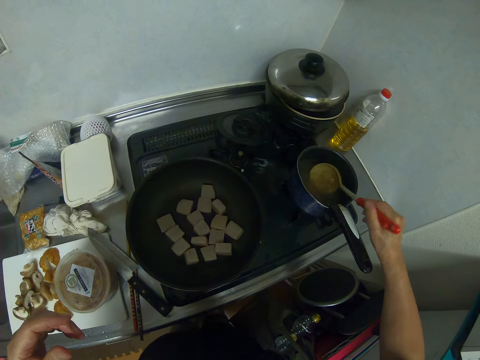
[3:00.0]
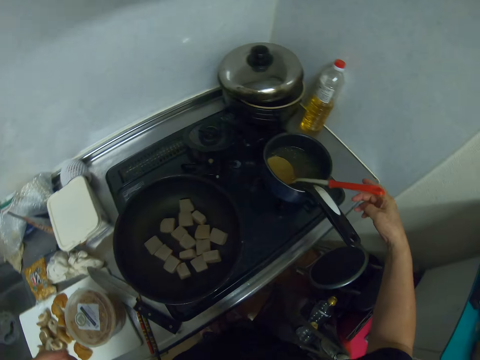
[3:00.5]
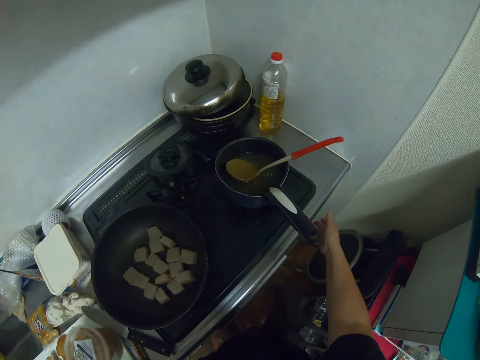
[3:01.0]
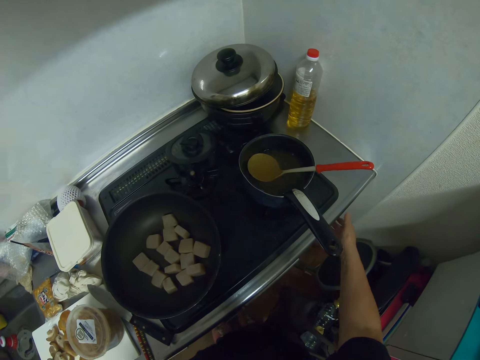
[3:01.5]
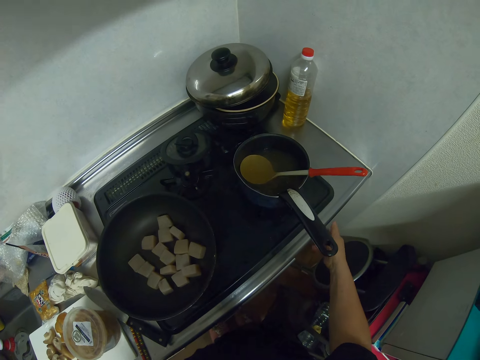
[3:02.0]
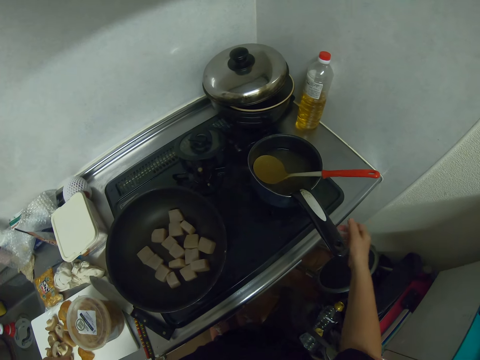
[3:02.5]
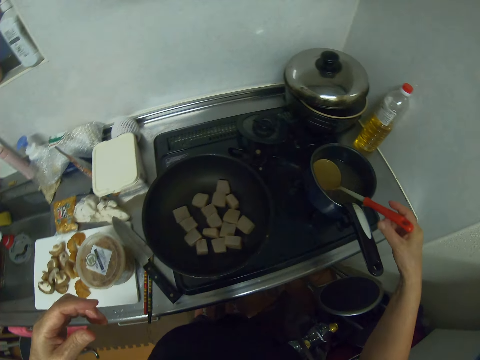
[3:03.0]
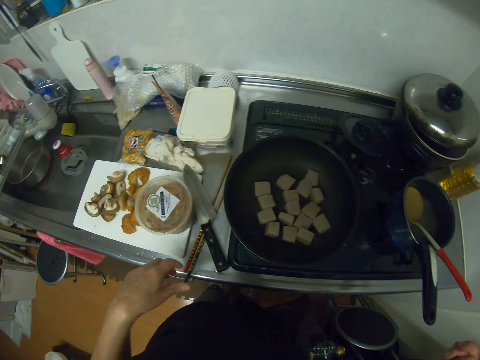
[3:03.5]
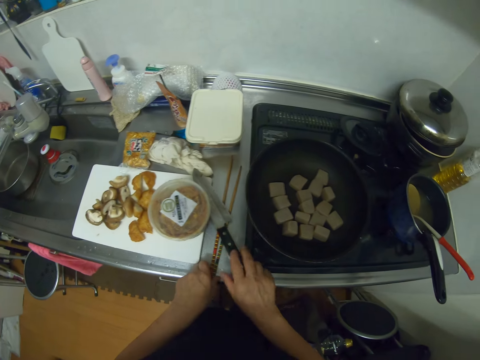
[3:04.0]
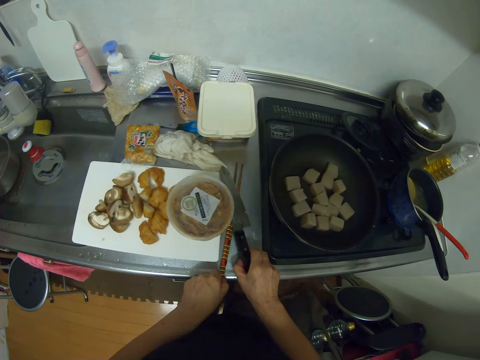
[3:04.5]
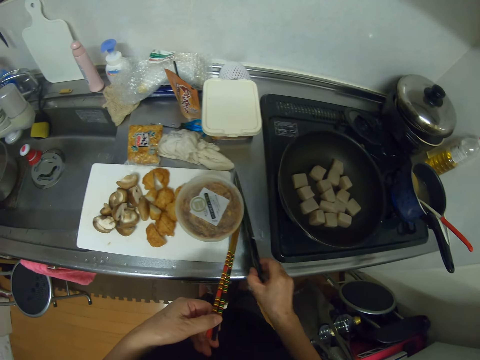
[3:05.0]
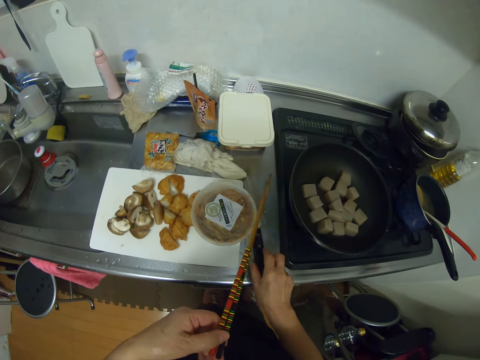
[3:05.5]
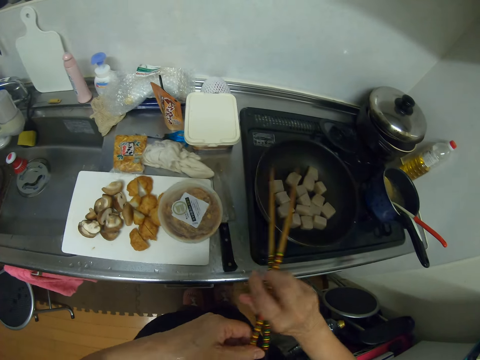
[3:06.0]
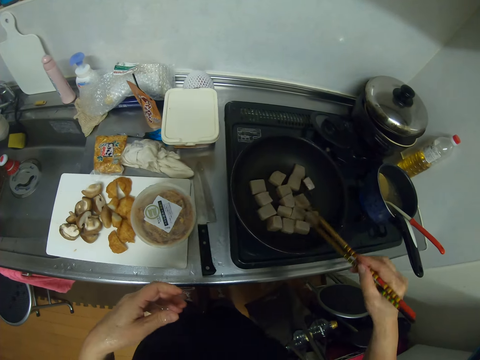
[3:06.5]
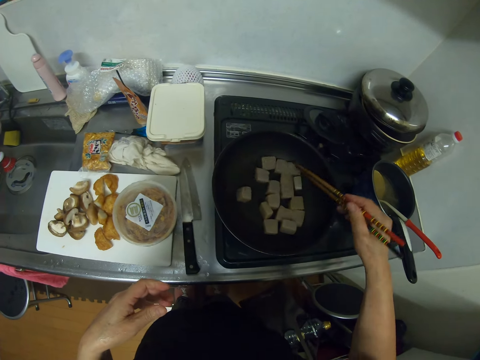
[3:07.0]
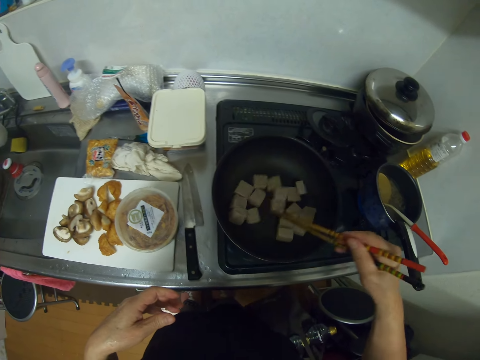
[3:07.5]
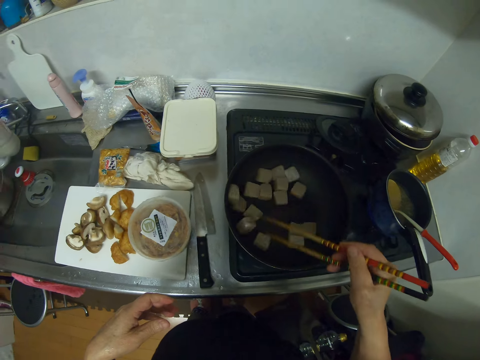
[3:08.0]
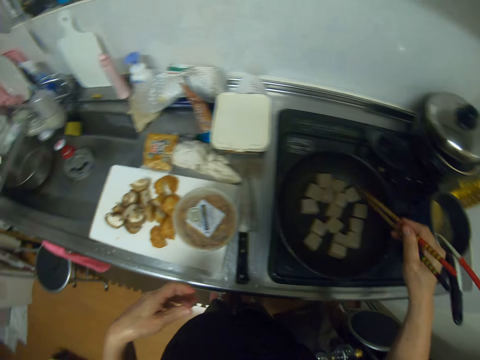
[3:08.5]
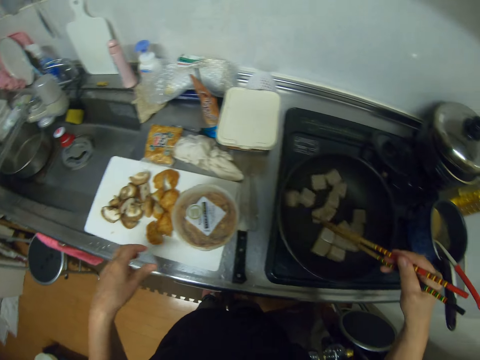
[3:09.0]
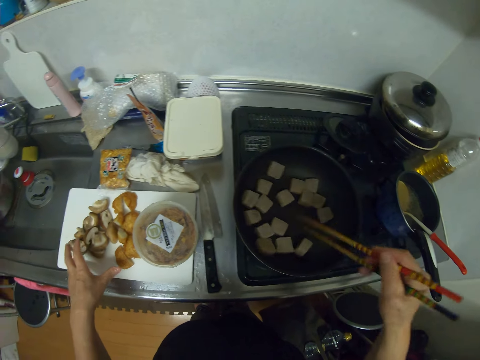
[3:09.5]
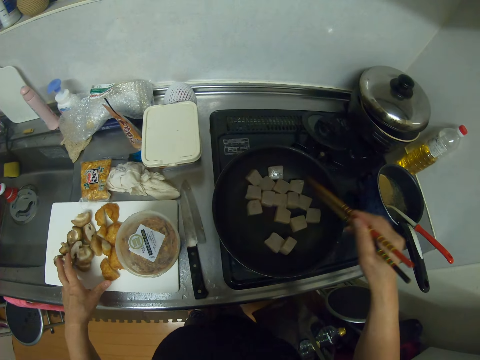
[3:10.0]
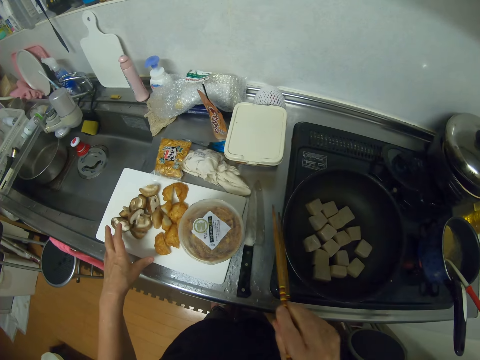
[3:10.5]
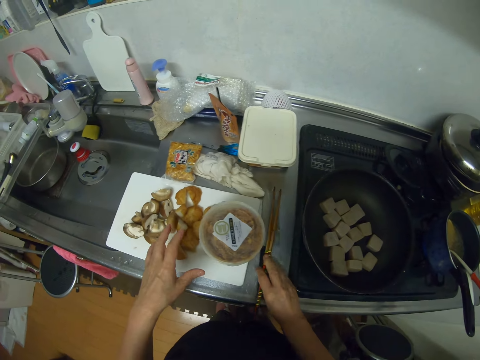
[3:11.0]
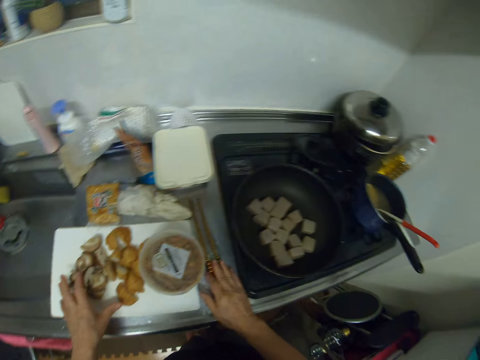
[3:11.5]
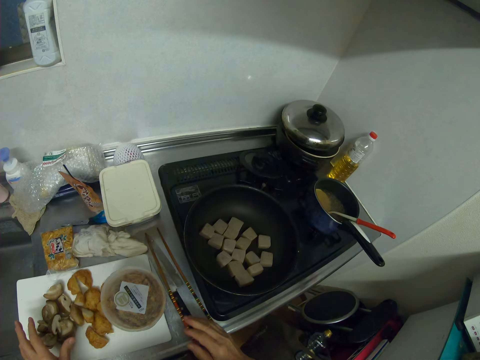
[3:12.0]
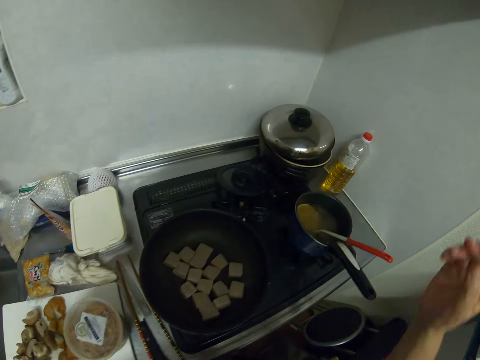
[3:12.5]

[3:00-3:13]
The camera wearer drops the cooking spoon in the pot. They press a button on the cooker or cooking stove. They hold the cooking spoon. They unhand the cooking stove. They touch the cooking spoon. They remove the knife from the top of the chopsticks. They pick up the chopsticks from the kitchen worktop. They drop the knife on the kitchen worktop. They stir the tofu in the pan with the chopsticks. They drop the chopsticks on the kitchen worktop.

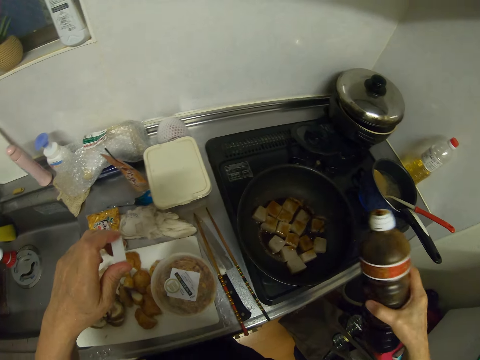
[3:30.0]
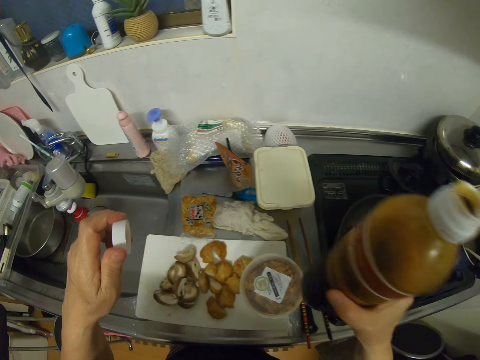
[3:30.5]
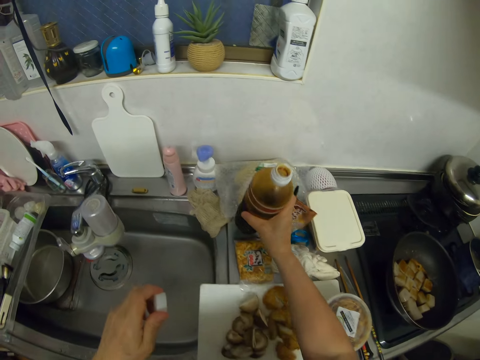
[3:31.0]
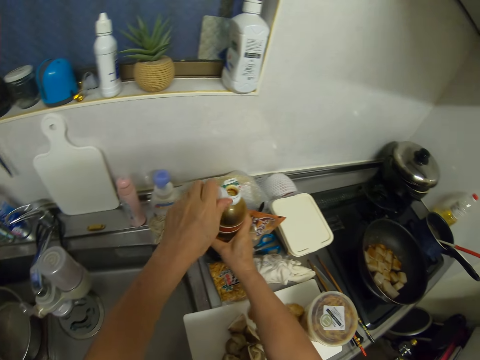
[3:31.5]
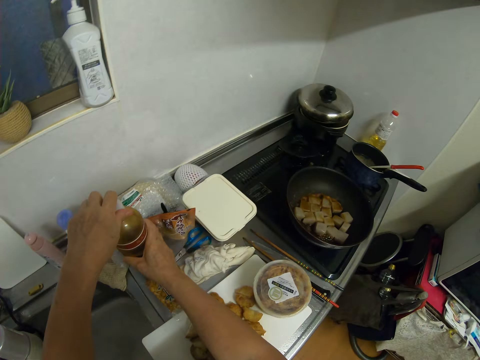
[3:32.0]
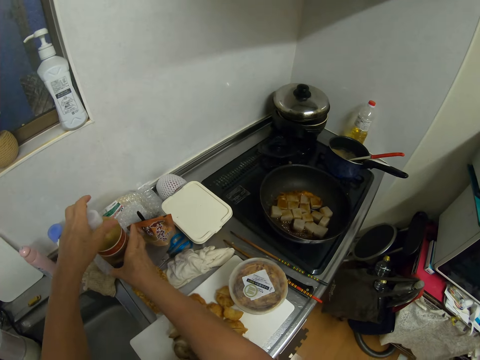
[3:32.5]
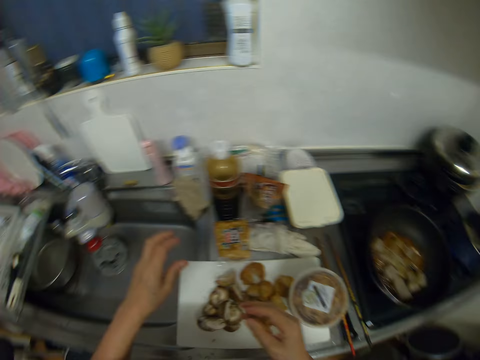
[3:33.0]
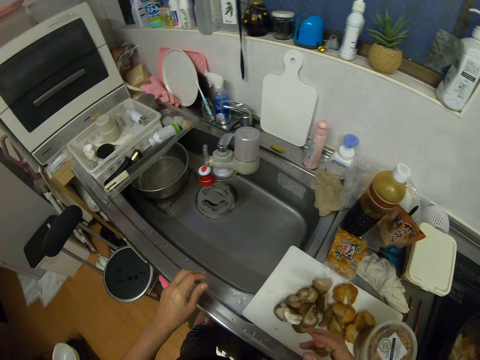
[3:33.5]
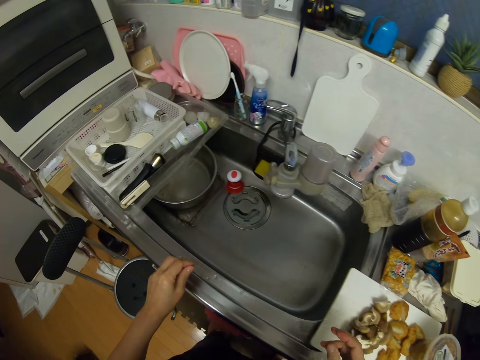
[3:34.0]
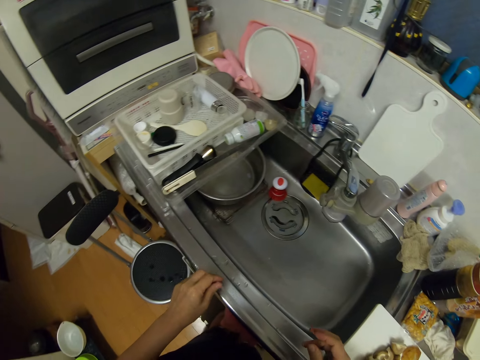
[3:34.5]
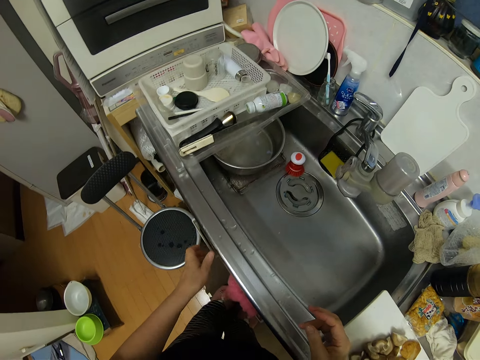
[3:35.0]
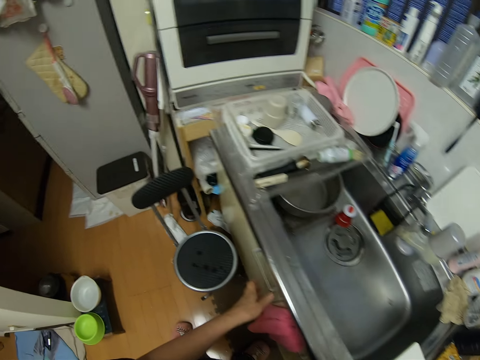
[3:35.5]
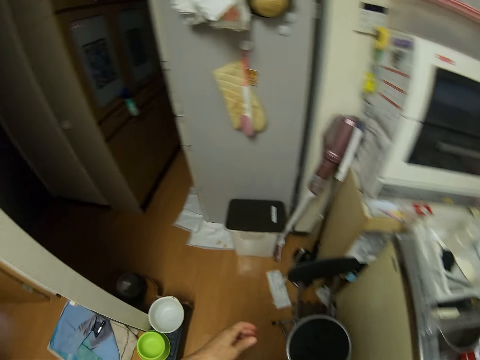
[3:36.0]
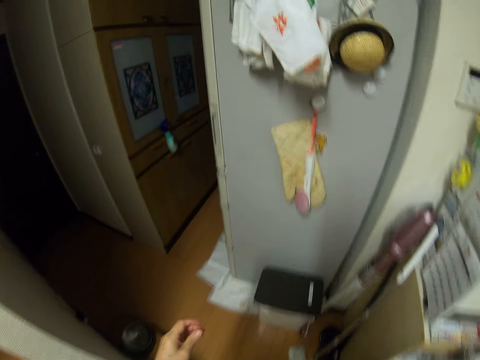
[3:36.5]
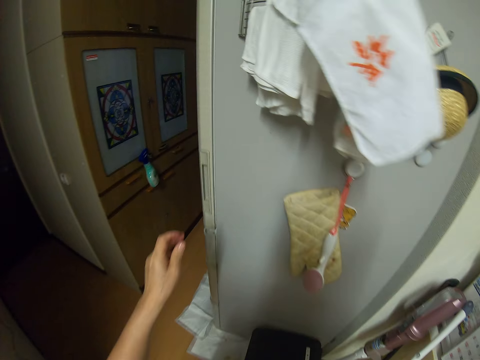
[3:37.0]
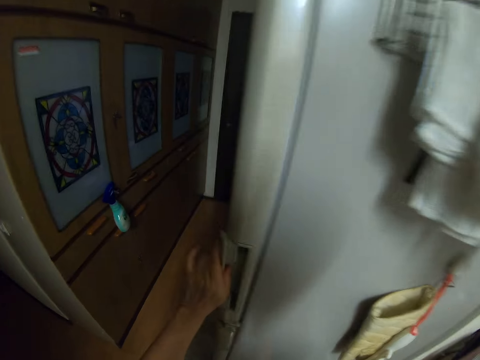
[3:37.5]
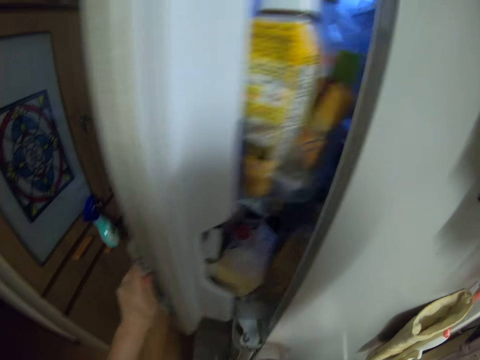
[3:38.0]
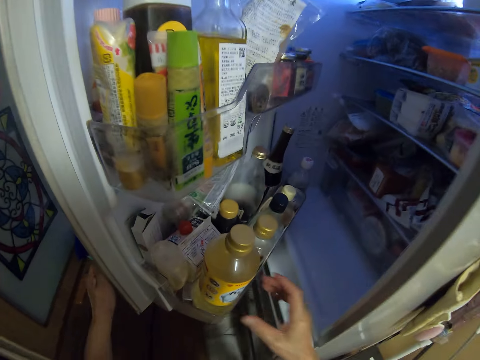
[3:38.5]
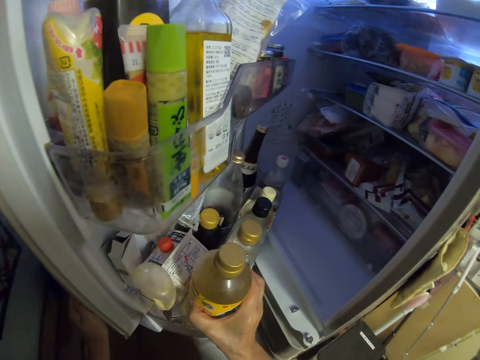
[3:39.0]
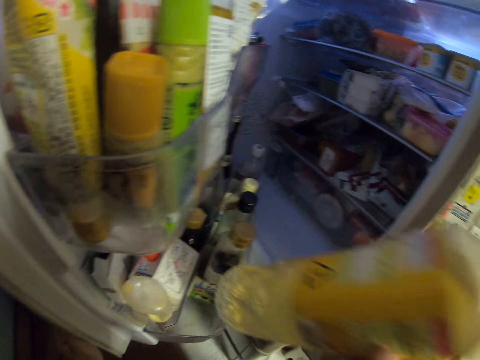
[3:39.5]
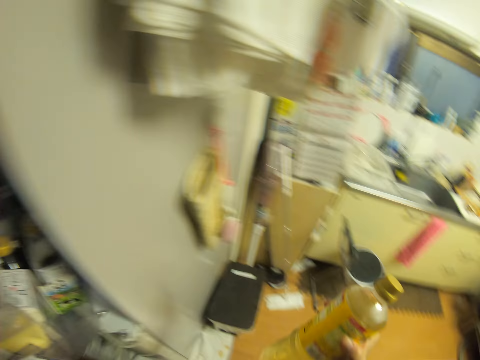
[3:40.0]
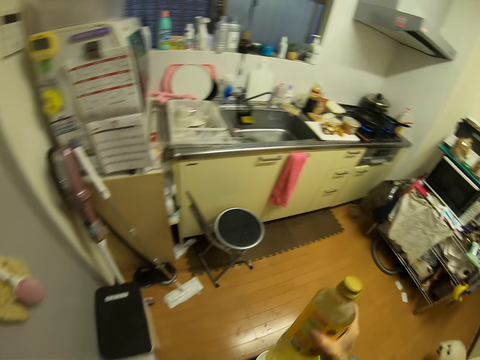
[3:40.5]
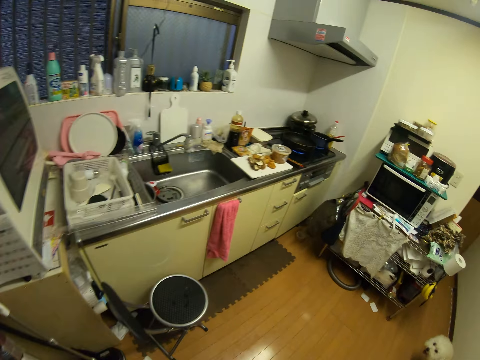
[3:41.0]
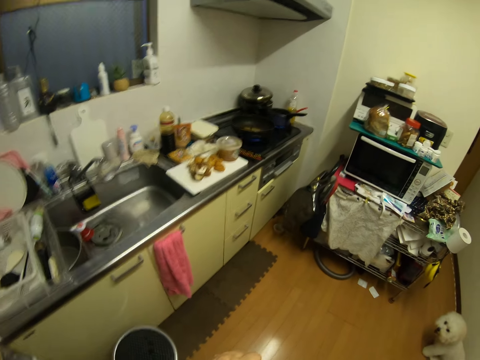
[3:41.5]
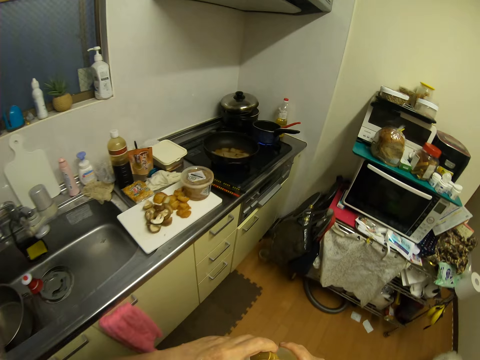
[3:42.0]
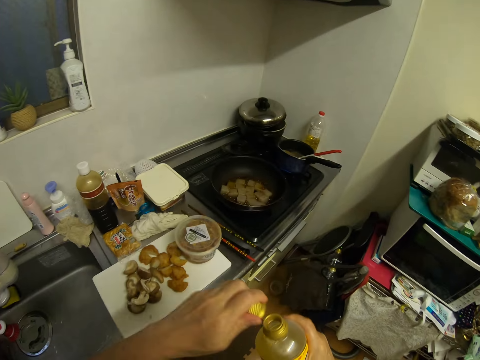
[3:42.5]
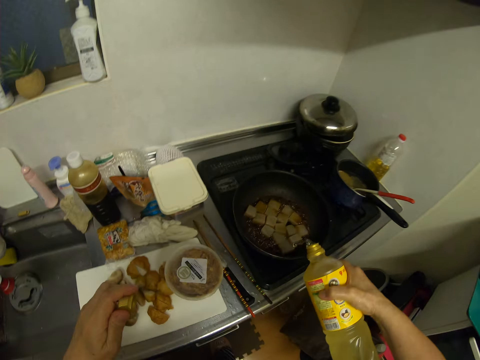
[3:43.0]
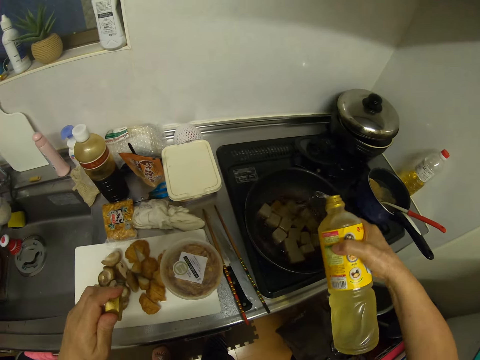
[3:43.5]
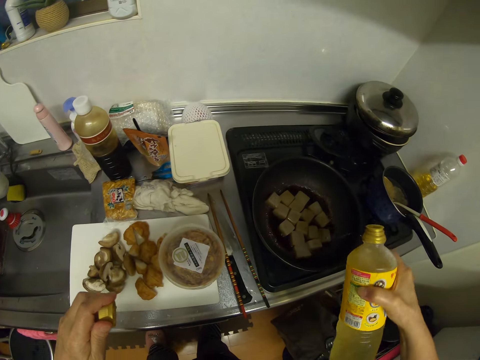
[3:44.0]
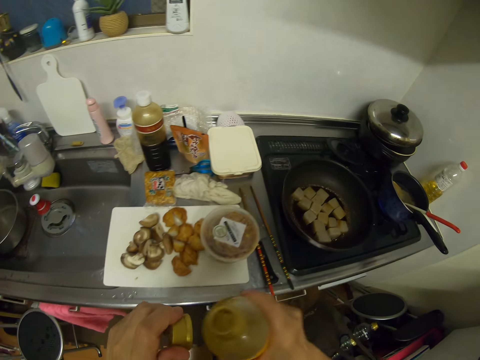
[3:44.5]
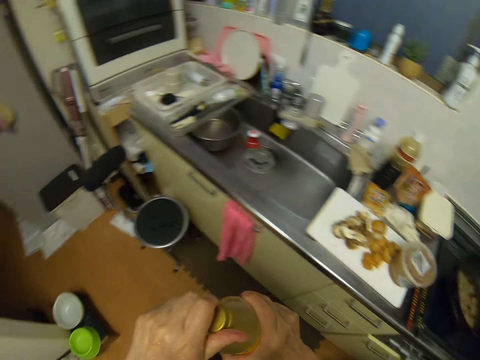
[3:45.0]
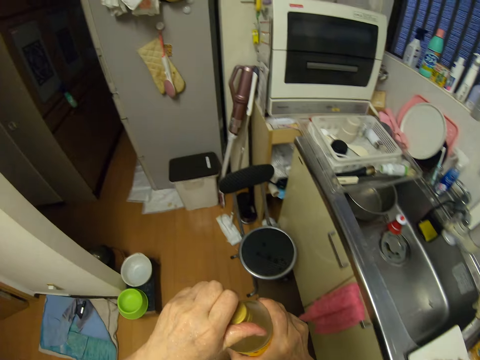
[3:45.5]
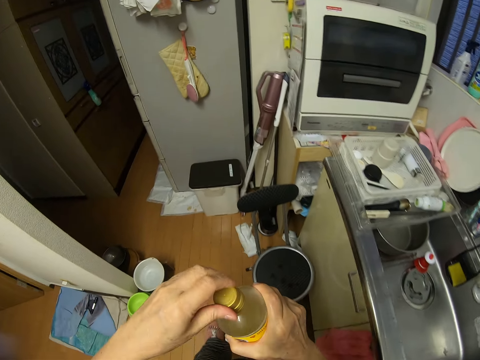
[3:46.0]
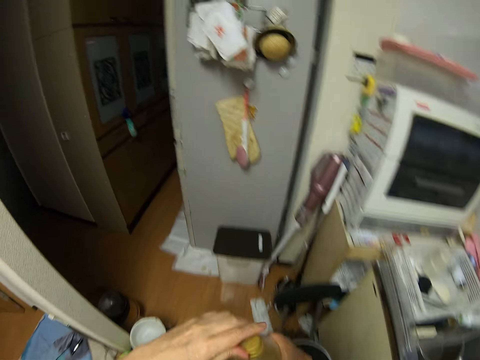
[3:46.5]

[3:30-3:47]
The camera wearer places the soy sauce on the bench. They lid the soy sauce. They walk in the room. They open the fridge door. They pick the vinegar from the fridge. They walk in the room. They close the fridge. They unlid the vinegar. They add the vinegar in the cooking pan with the tofu. They lid the vinegar. They walk in the room.
